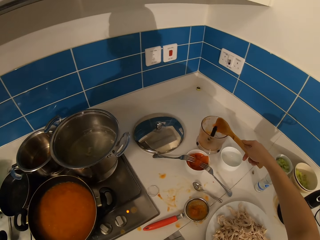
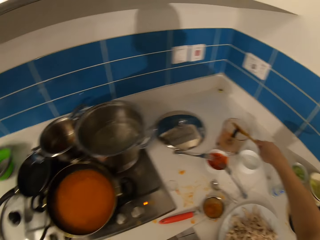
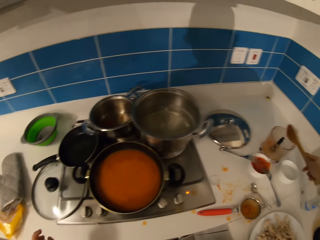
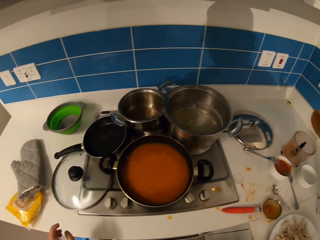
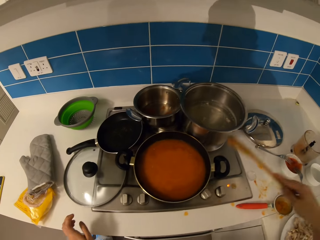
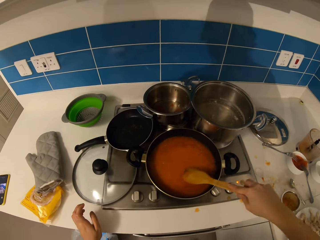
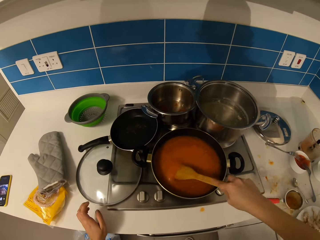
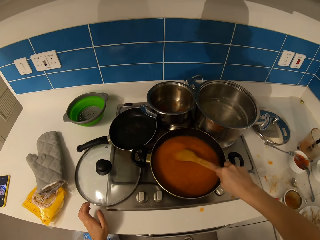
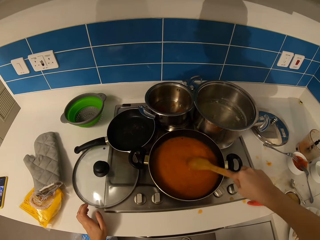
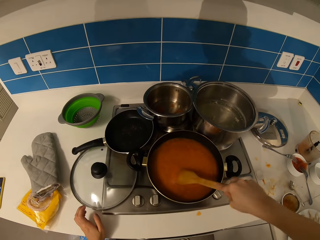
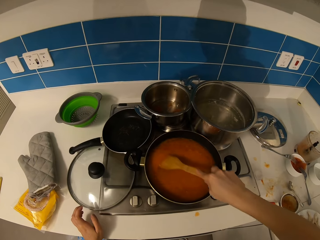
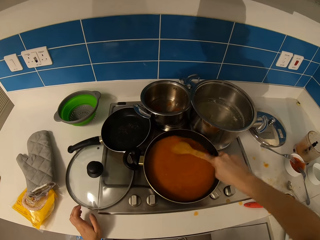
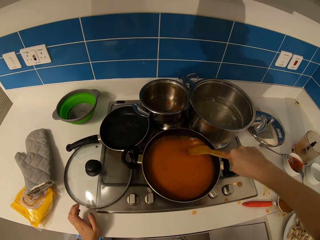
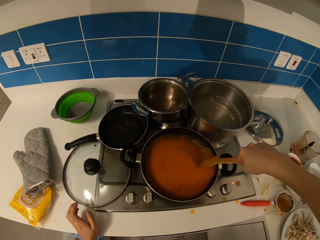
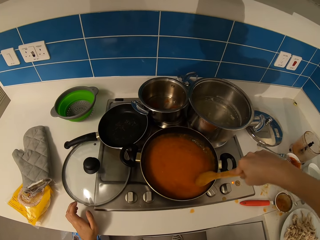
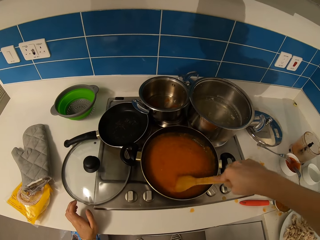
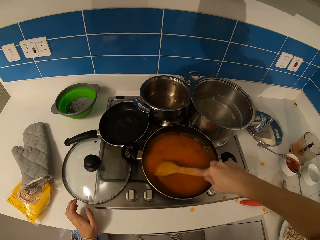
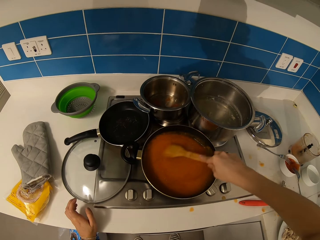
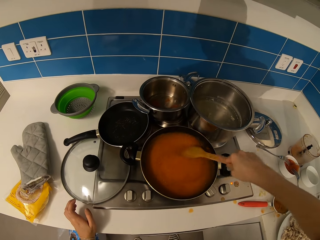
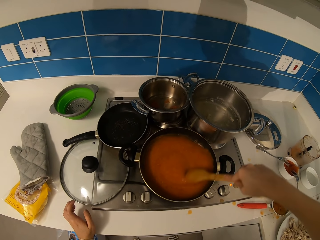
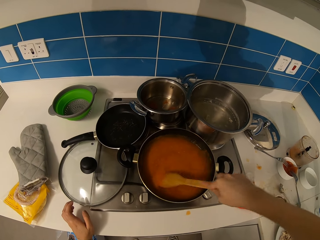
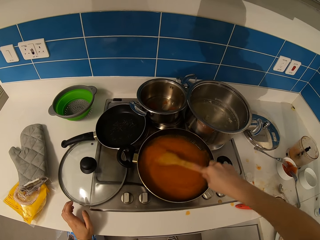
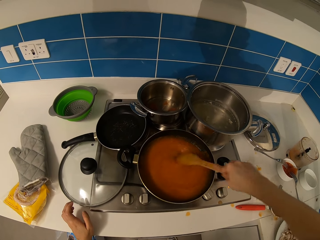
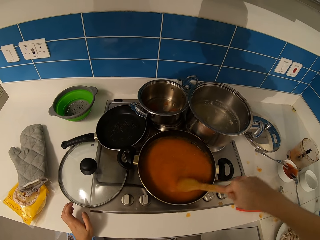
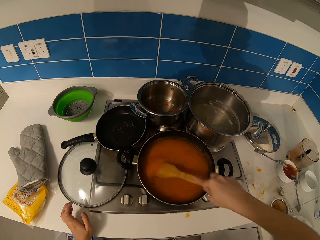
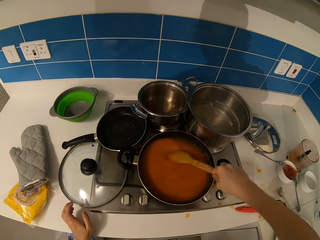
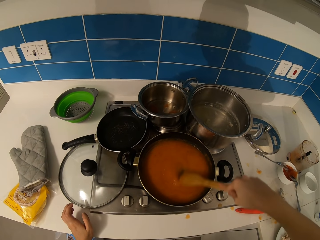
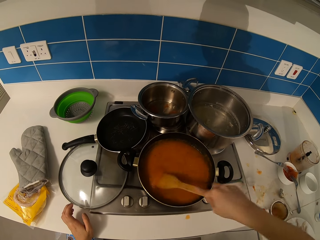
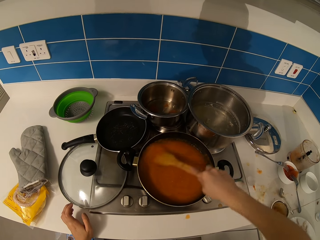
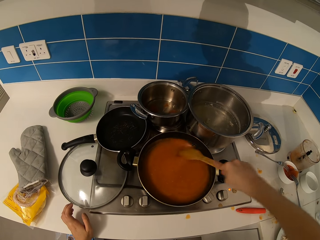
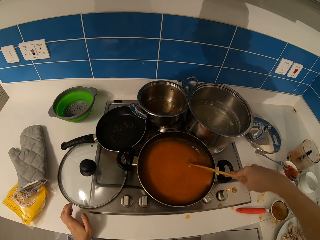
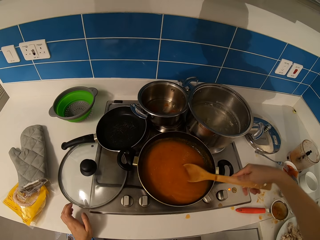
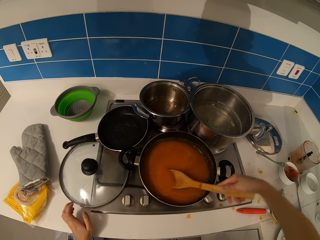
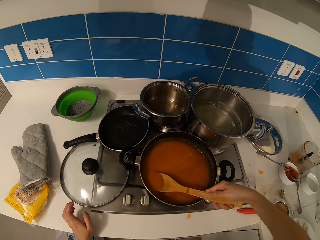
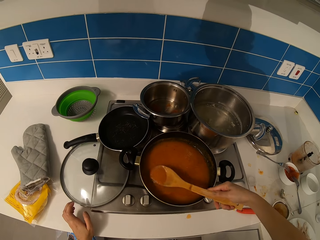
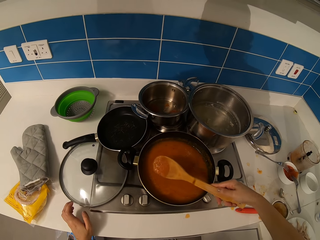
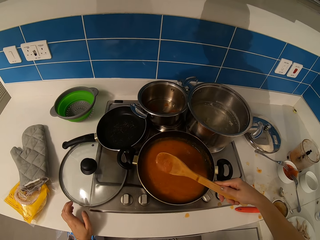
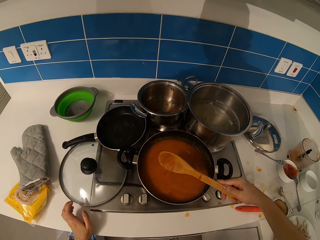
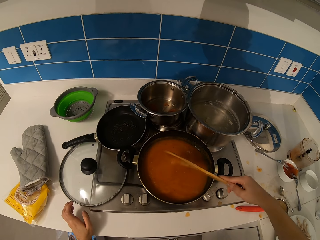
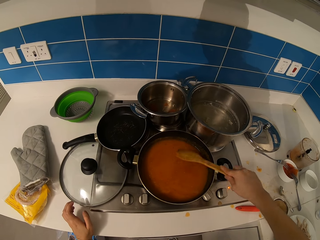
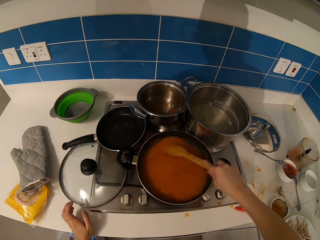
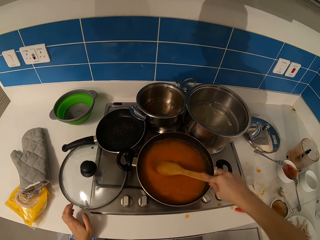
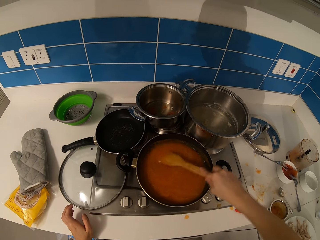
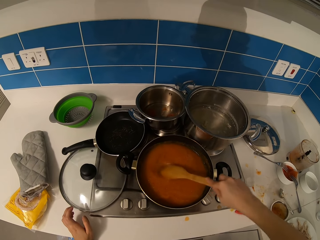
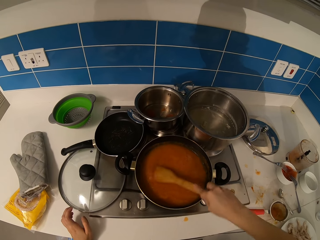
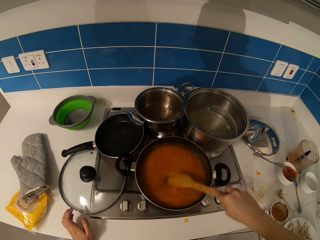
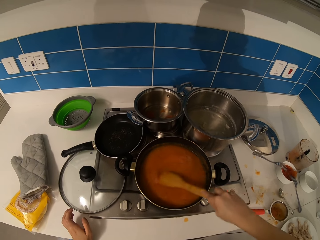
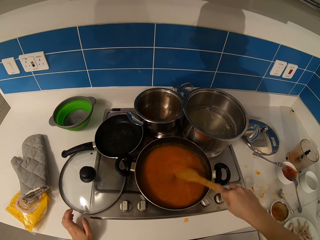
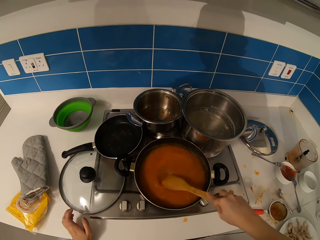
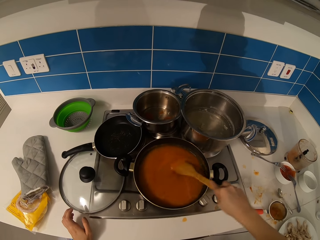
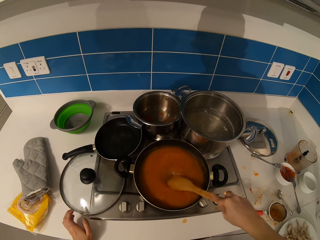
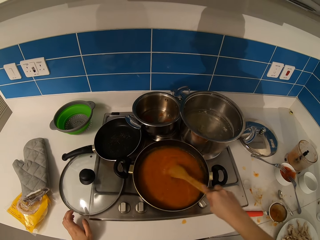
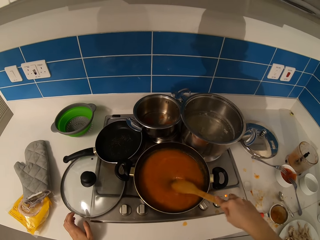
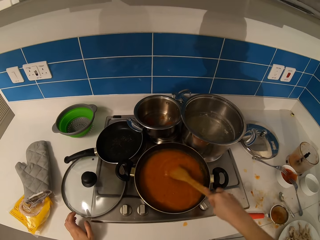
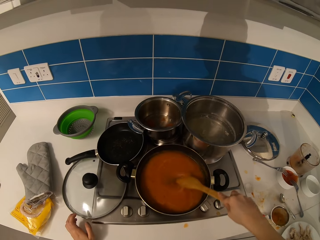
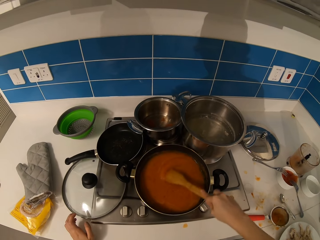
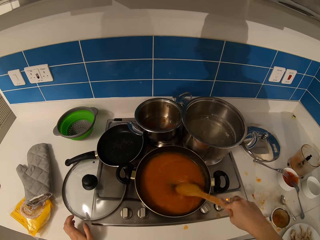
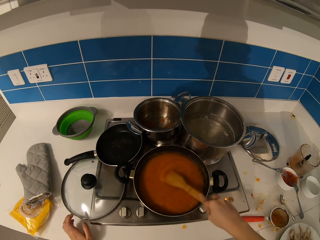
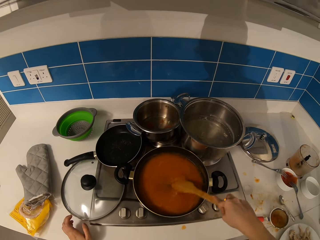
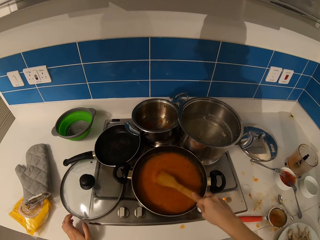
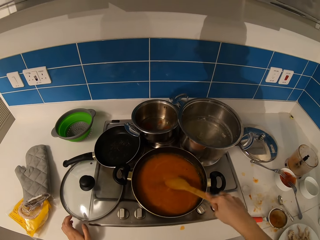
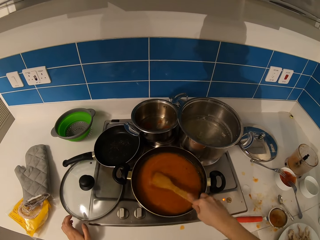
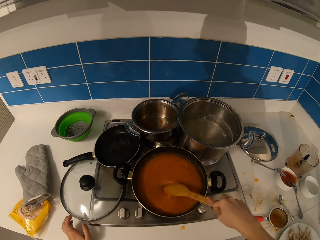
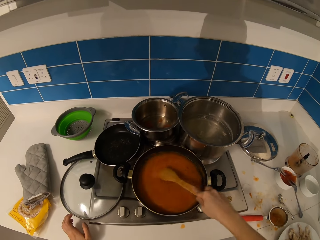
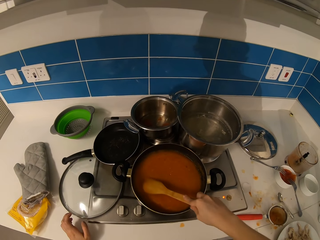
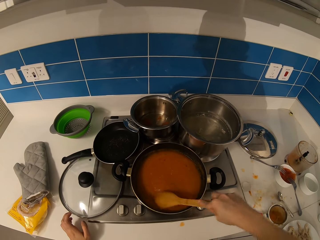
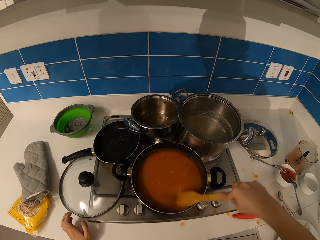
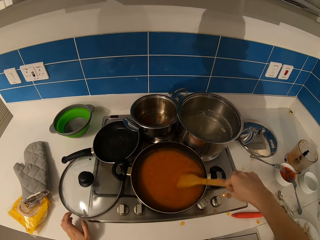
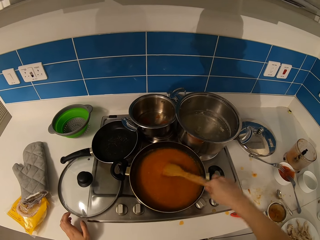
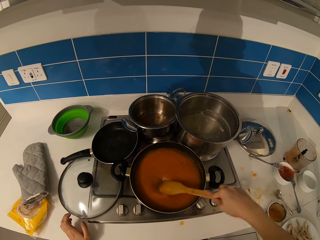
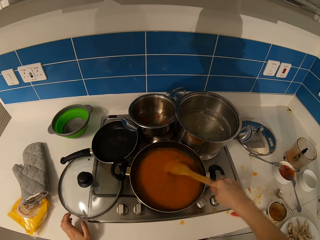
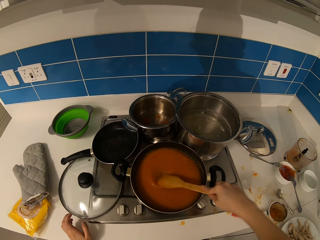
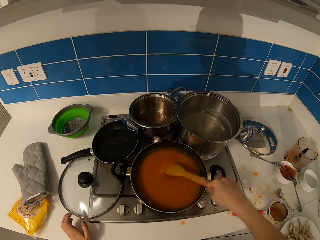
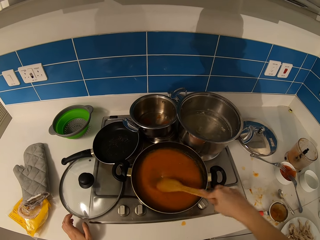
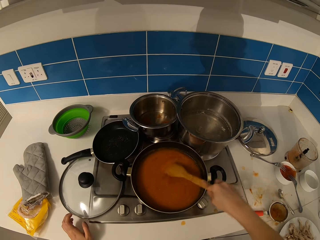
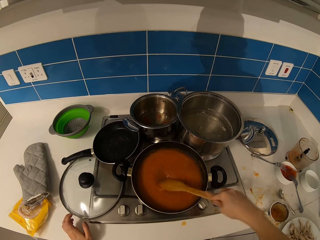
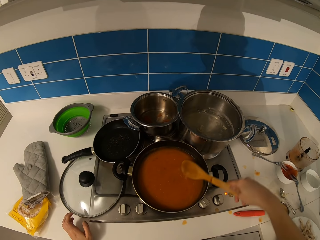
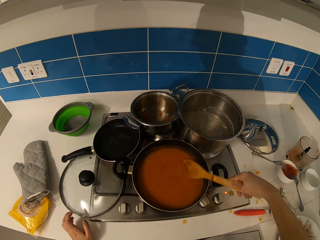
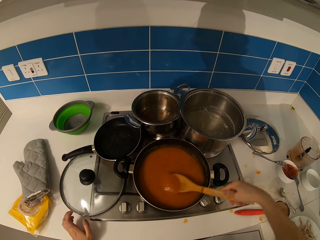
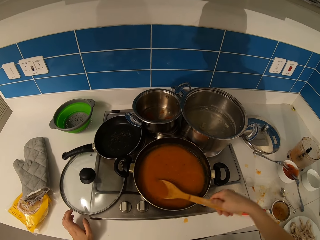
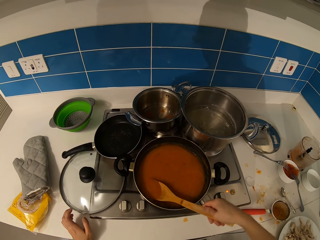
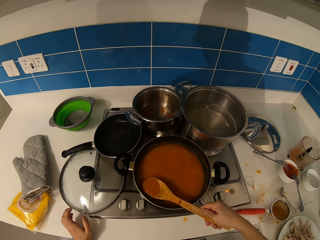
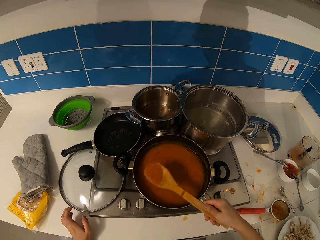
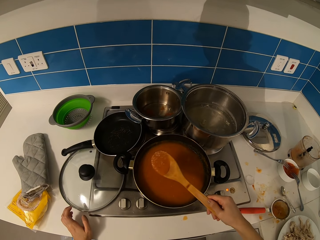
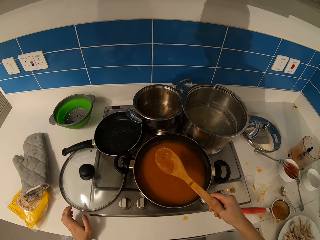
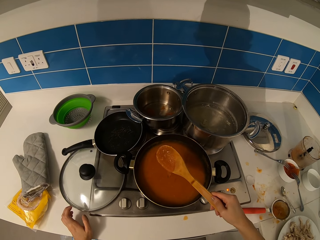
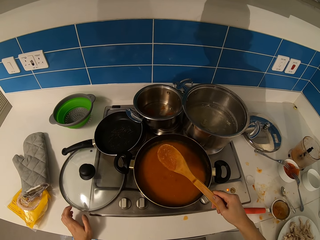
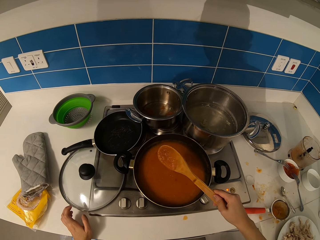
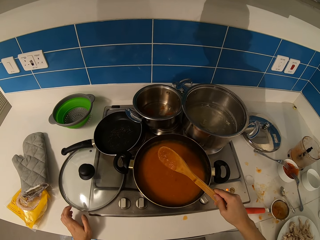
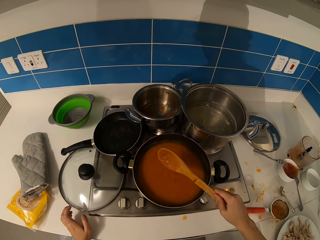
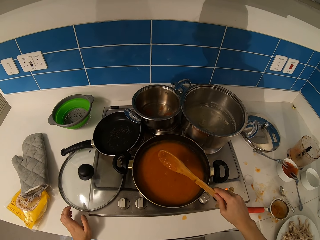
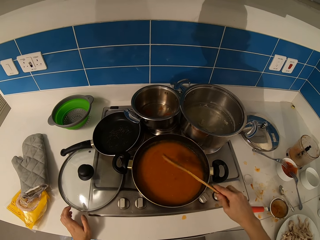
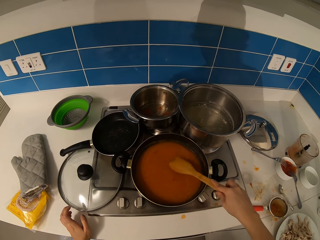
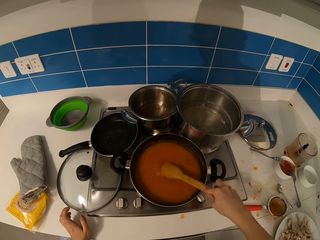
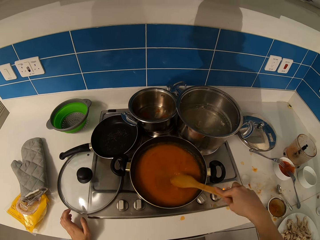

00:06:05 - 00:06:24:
The camera wearer puts the stew in the blender. They stir the stew. They scoop the stew. They stir the stew. They scoop the stew. They put food in a pot.

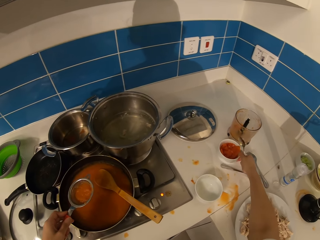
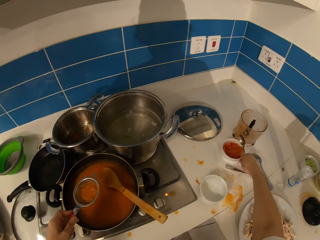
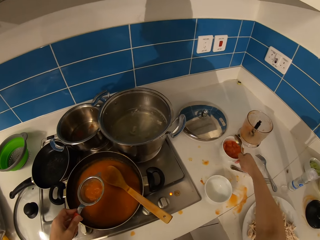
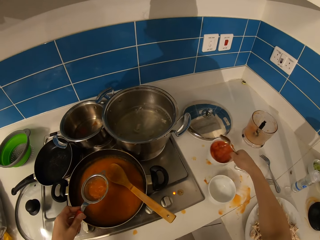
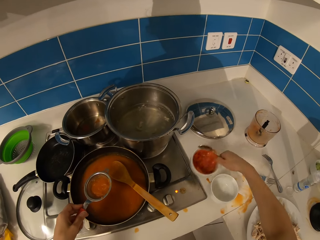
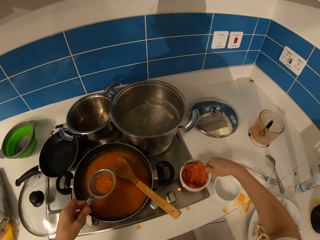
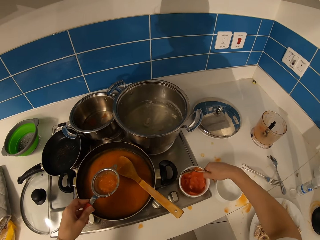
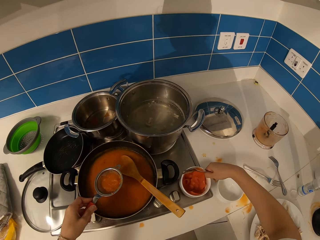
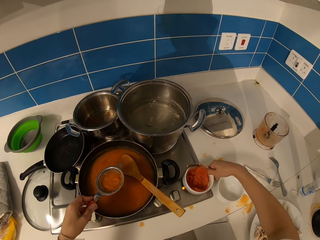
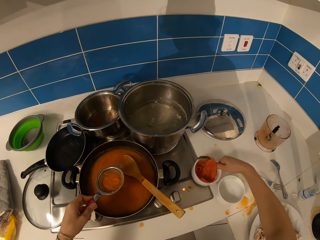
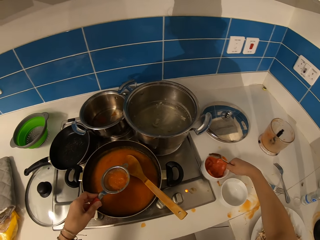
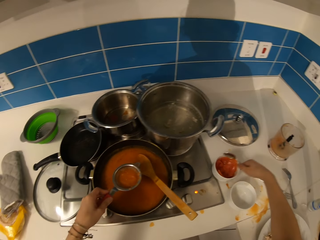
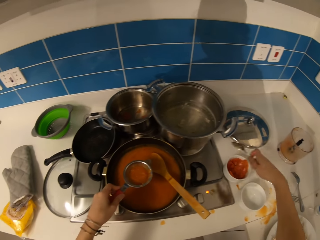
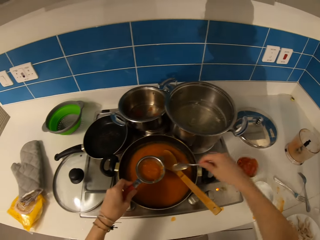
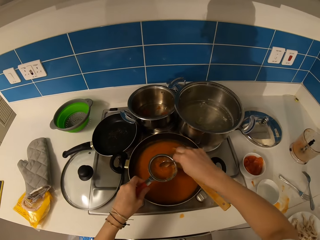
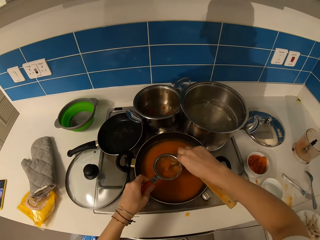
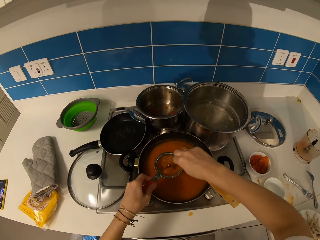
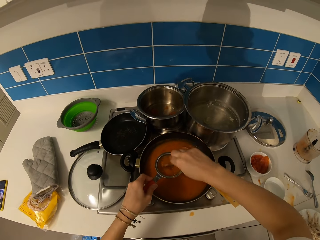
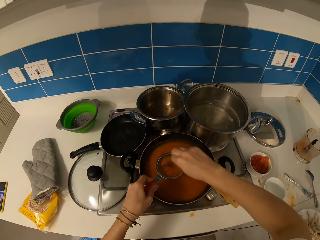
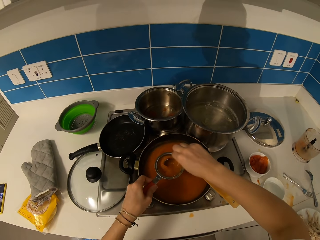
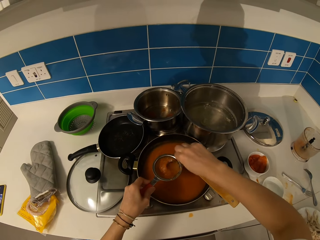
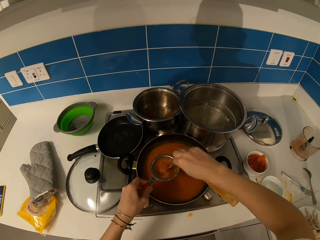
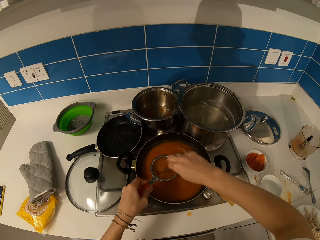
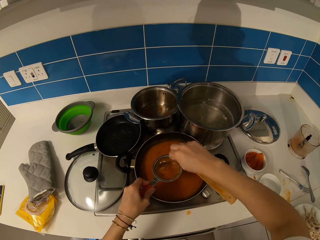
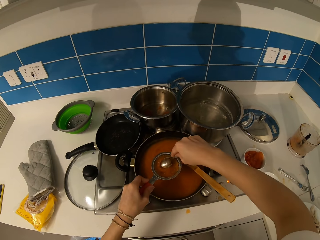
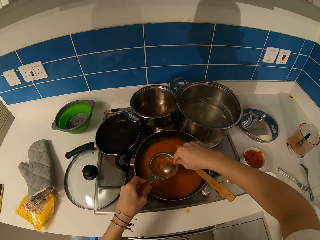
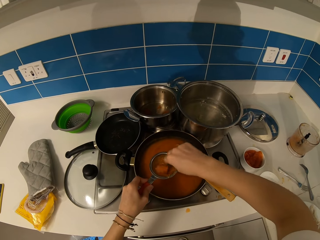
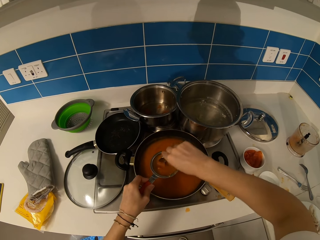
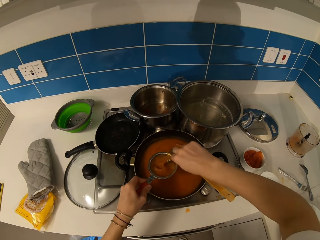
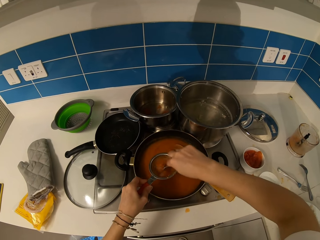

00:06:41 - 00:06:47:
The camera wearer puts a knife down. They pick up a small bowl. They put the bowl on the table. They move the bowl. They sieve something. They stir the stew.
